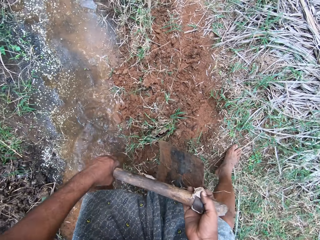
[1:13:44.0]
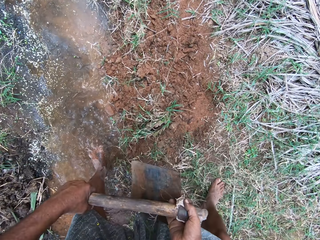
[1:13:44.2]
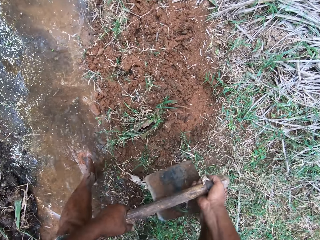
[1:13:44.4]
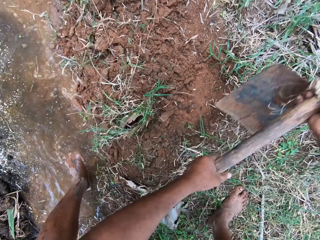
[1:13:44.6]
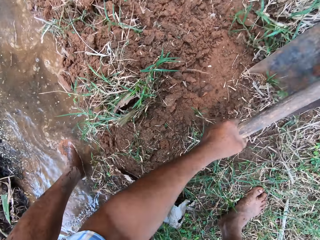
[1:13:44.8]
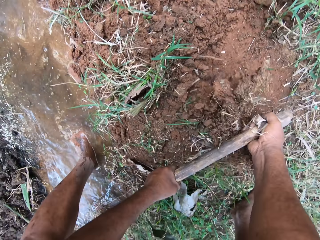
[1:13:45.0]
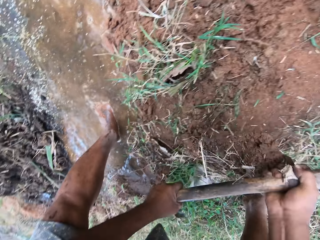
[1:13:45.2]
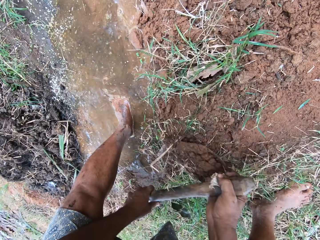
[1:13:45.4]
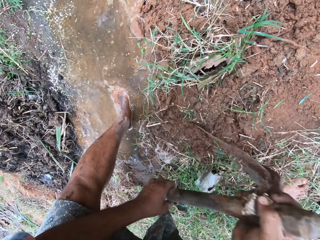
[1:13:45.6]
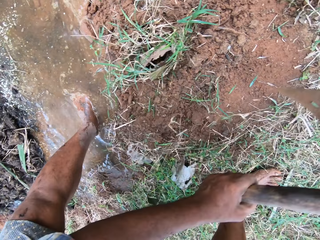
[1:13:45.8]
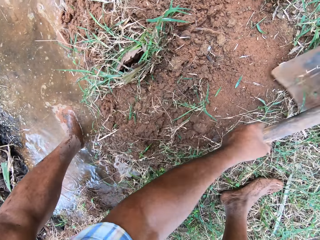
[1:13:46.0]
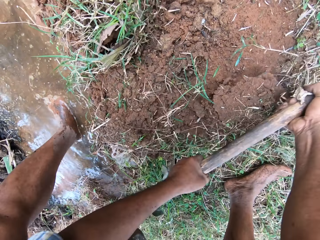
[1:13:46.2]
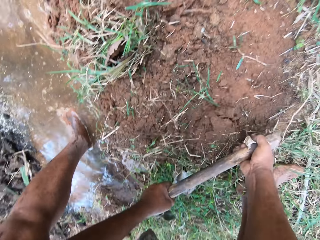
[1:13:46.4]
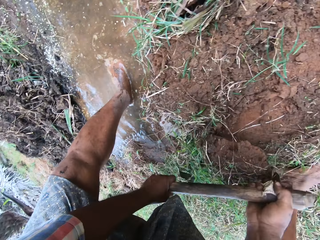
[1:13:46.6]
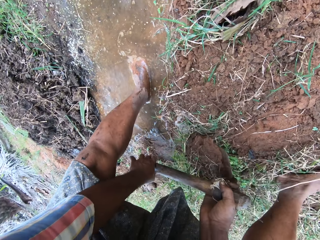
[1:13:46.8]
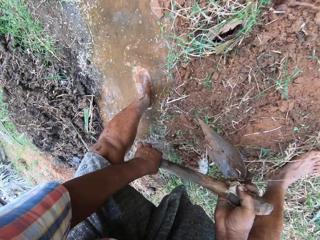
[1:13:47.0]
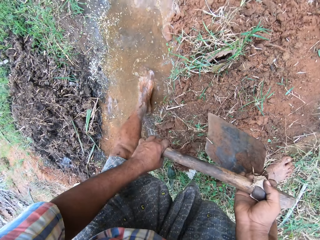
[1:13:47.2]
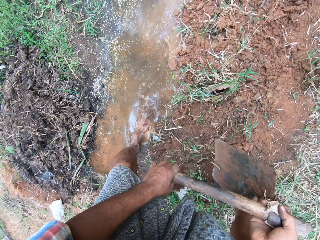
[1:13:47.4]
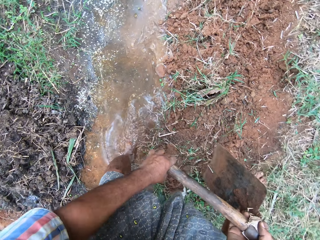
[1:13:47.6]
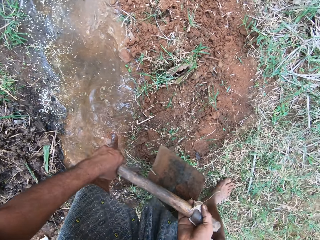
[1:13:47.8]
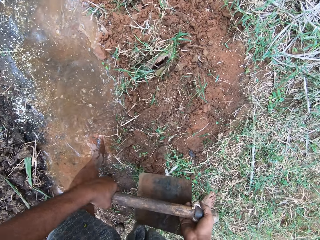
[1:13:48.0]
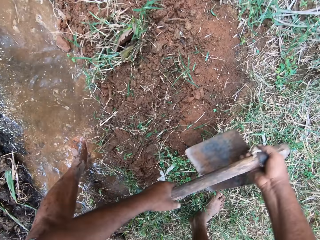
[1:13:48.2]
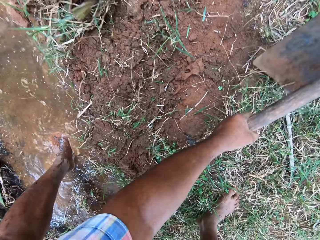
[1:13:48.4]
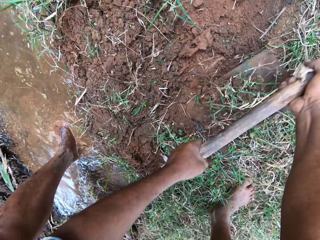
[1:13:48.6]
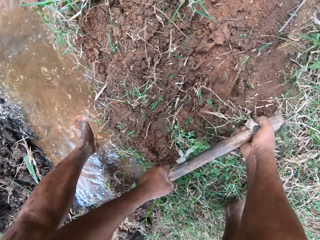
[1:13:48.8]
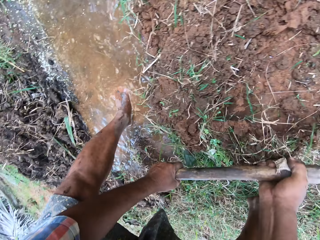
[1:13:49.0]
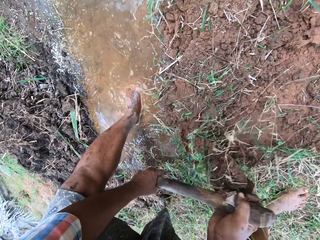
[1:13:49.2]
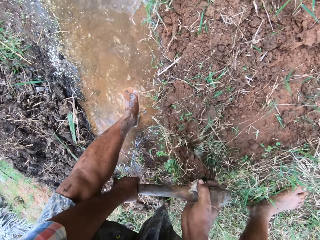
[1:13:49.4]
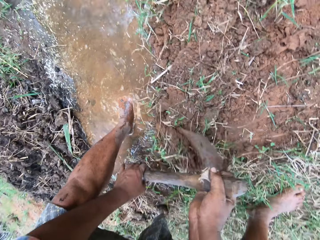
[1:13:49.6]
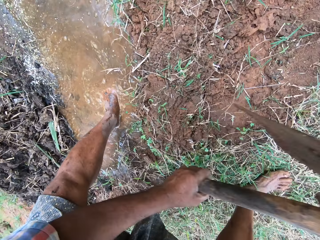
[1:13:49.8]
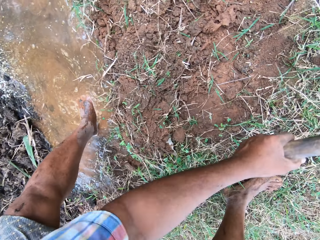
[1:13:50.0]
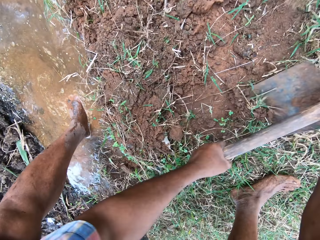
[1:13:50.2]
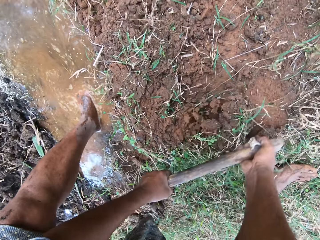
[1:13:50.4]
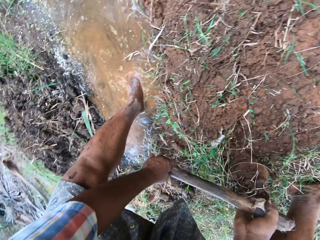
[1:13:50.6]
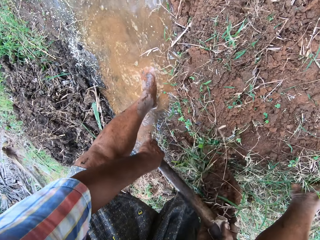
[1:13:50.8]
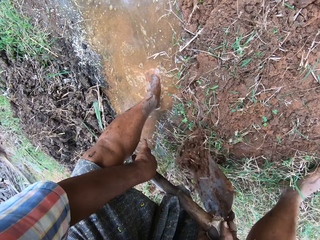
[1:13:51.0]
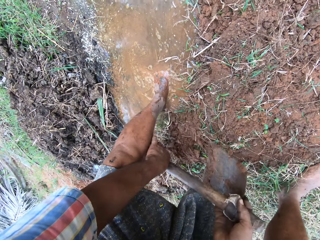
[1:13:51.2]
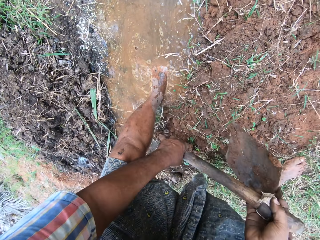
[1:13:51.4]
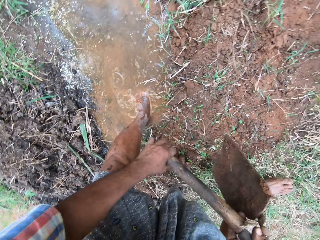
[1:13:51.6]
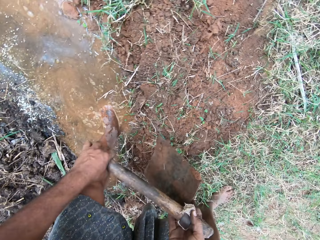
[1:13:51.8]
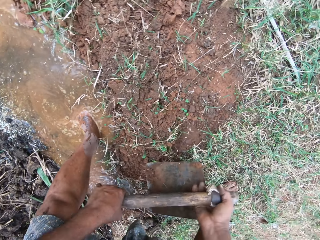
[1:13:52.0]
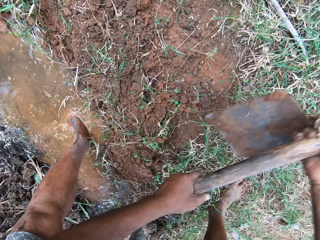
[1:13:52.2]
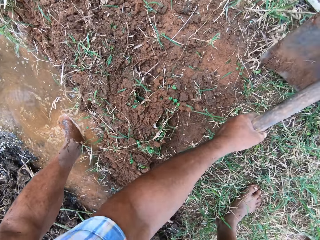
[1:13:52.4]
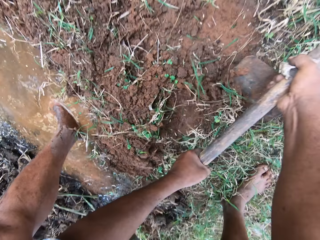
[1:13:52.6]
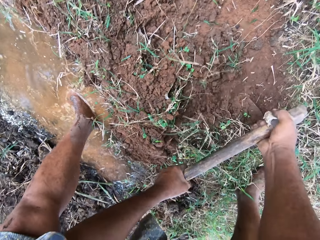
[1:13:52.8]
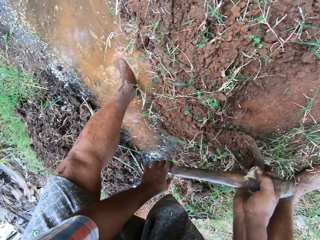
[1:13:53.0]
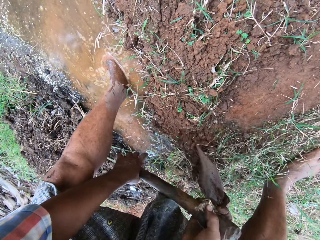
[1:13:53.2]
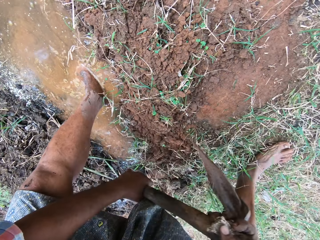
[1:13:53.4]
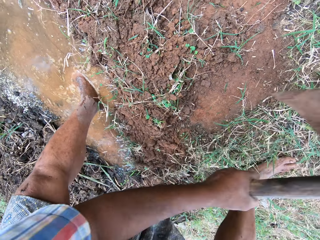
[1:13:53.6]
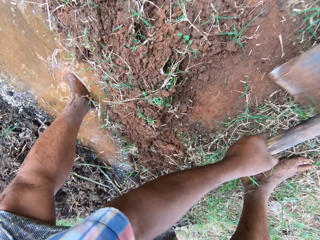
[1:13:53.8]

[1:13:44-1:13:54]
The camera wearer walks into the water. They hoe the ground with the hoe. They dig soil into the water. They hoe the ground with the hoe again. They move backwards. They dig soil into the water.

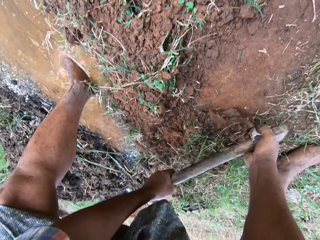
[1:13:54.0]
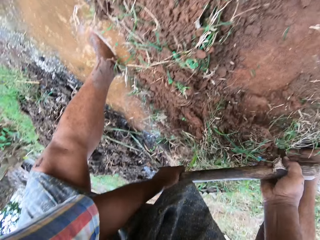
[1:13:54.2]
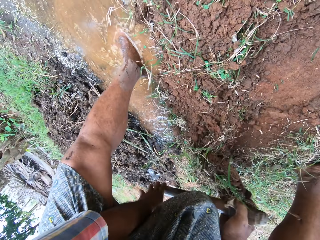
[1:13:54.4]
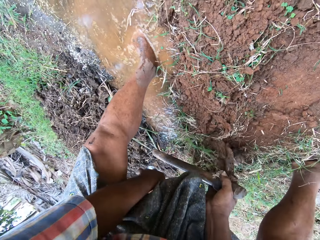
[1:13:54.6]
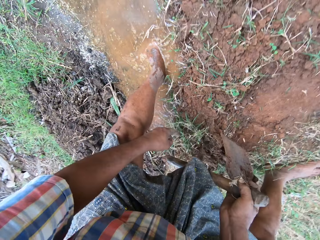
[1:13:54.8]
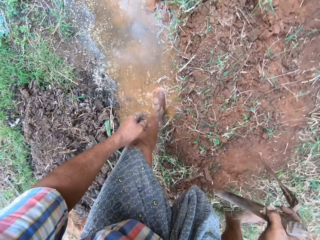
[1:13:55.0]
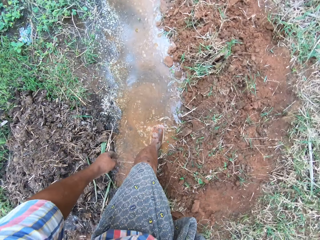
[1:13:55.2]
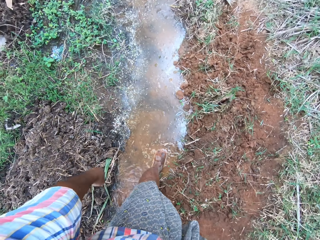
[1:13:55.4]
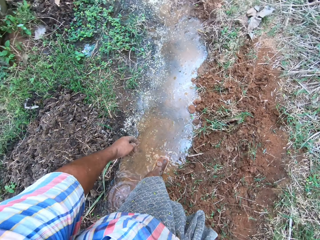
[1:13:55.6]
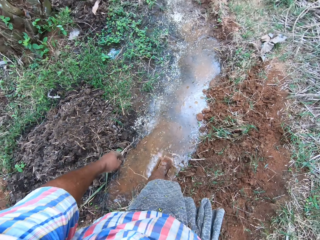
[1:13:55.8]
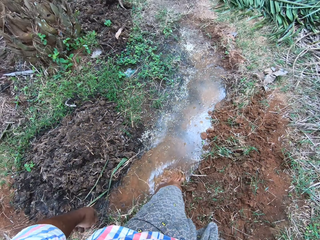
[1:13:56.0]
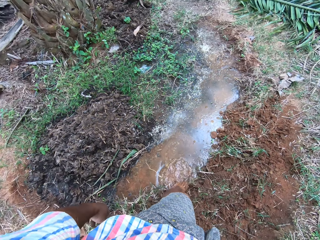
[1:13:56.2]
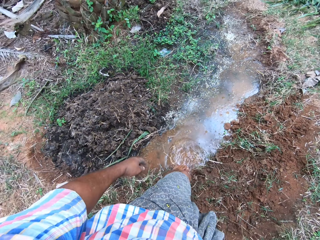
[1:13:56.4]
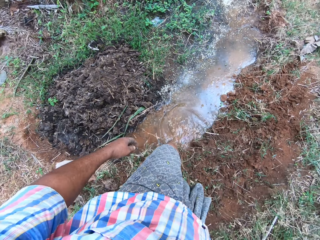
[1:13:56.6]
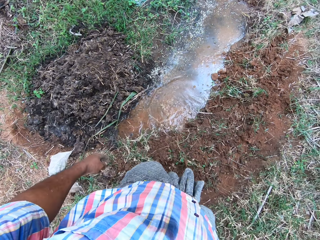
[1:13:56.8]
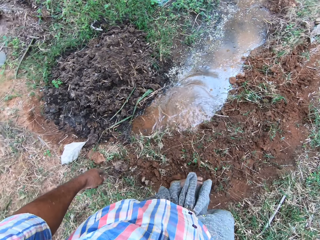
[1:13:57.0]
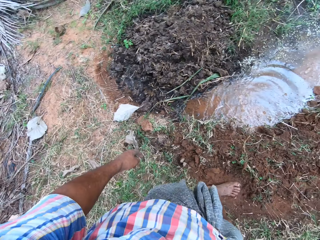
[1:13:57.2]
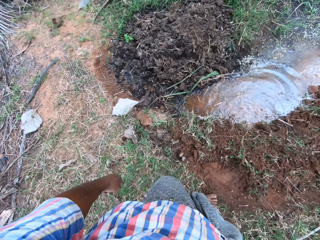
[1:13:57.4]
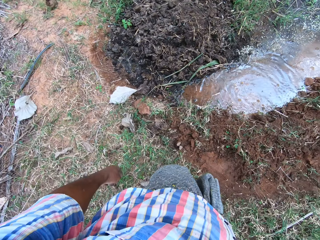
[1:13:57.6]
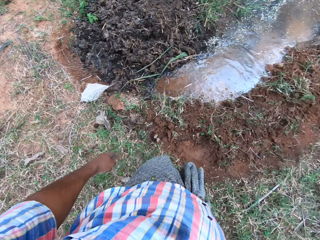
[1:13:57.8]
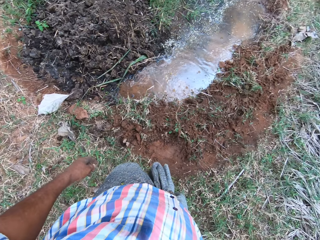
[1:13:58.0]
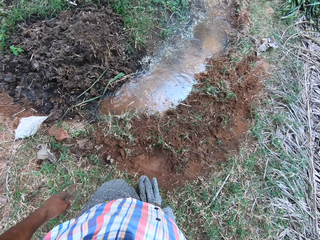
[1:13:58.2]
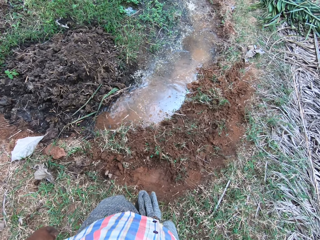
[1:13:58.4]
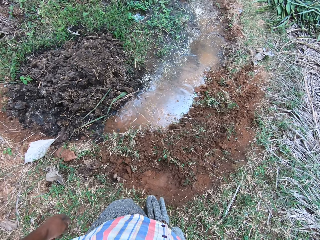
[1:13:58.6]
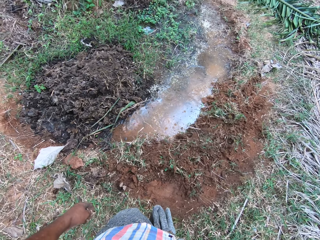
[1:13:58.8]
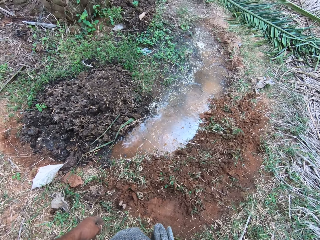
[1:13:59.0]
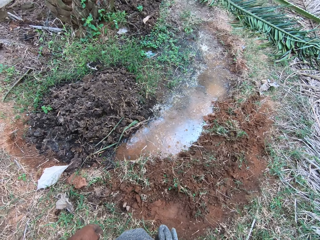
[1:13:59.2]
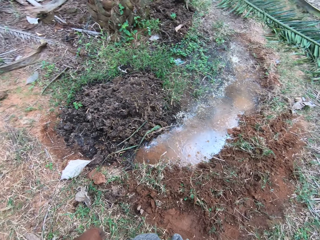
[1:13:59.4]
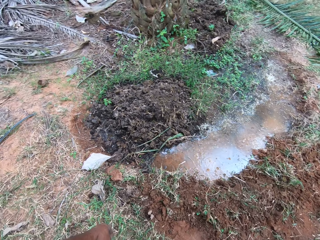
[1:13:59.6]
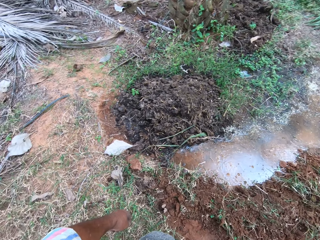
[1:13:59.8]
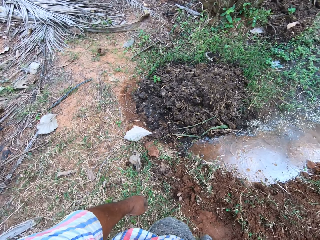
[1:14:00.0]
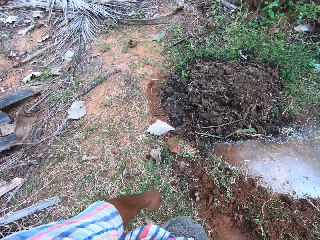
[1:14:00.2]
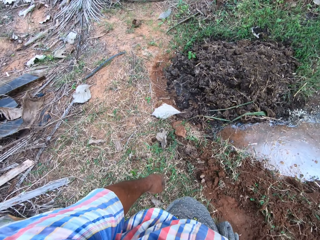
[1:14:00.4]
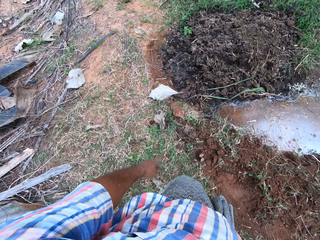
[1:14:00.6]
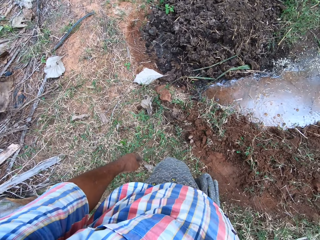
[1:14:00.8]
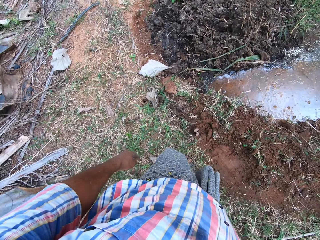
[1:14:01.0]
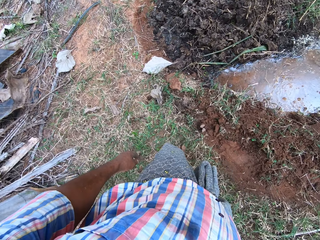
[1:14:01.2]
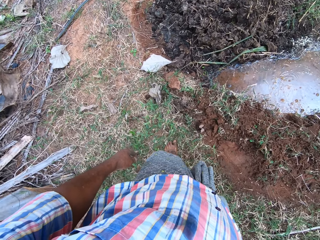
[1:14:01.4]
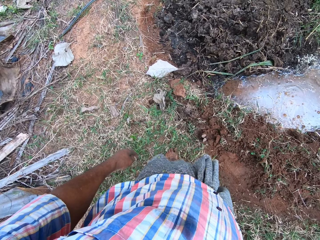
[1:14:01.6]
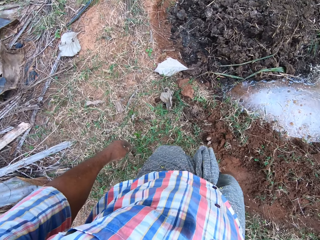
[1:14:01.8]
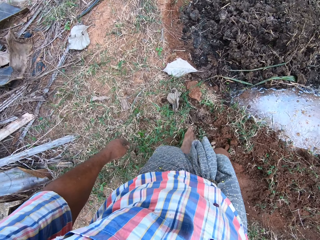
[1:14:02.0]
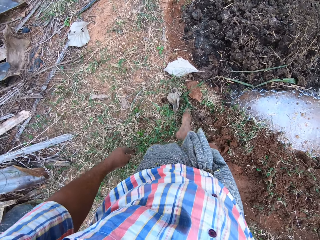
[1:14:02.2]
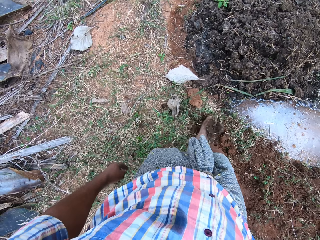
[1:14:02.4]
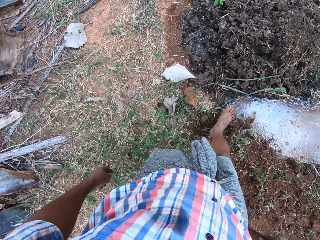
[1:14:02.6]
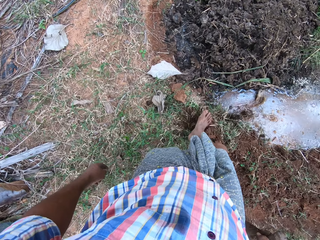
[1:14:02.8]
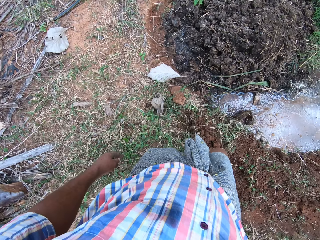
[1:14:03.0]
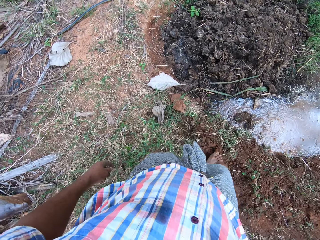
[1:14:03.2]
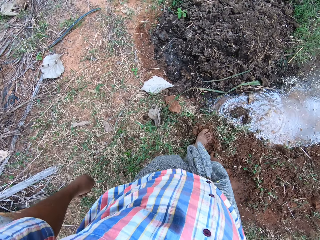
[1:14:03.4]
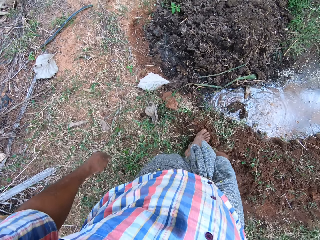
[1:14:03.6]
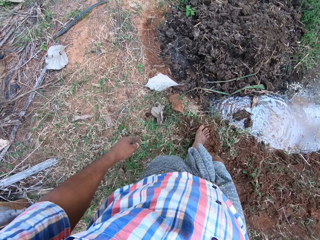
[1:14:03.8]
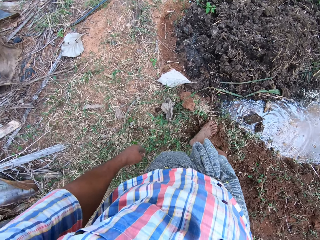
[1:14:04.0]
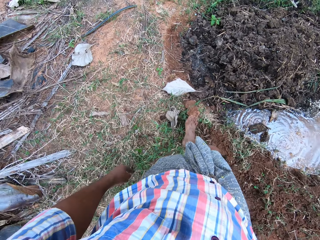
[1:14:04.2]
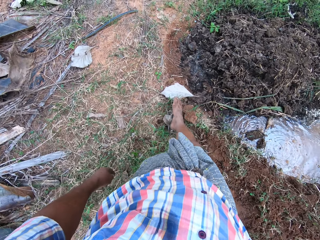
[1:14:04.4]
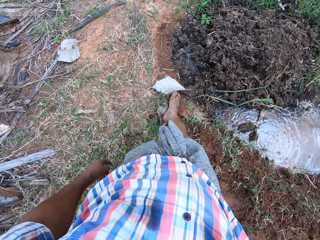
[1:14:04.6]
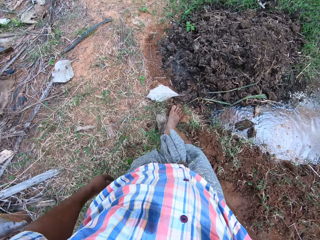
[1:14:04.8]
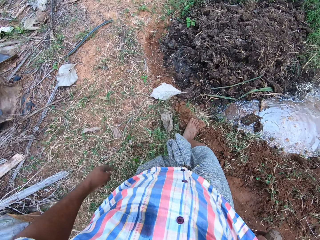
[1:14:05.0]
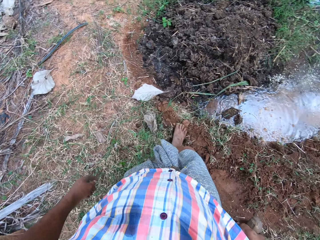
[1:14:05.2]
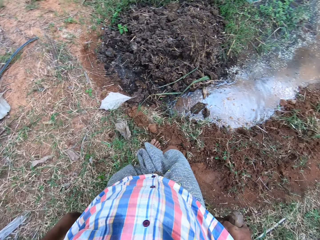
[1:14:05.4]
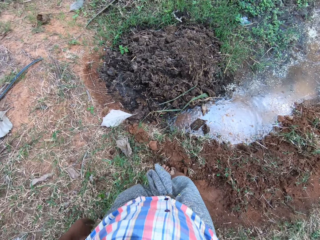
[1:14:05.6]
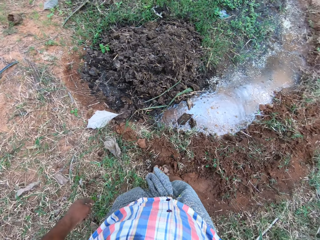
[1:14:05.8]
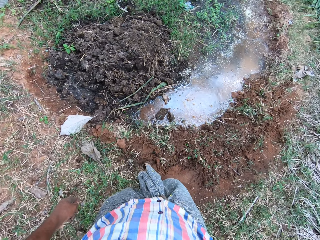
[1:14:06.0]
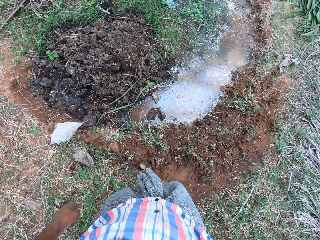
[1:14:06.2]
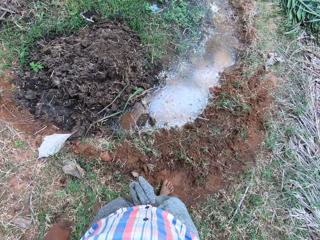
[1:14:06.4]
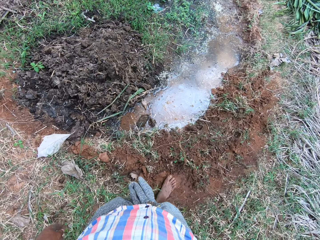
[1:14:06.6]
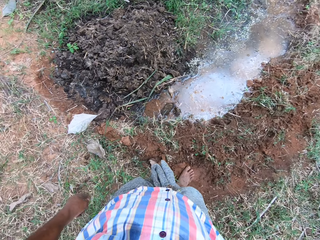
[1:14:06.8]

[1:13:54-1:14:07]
The camera wearer stands near water. They remove a leg from the water. They move backwards. They stand near the water. They kick the soil. They push the soil with a leg.
